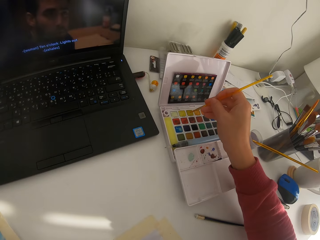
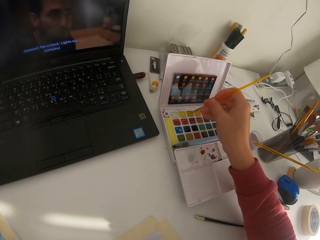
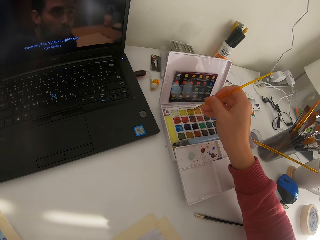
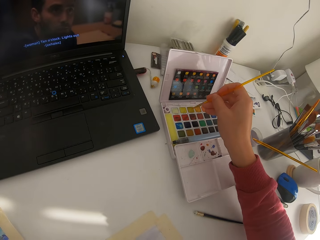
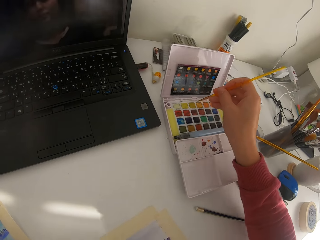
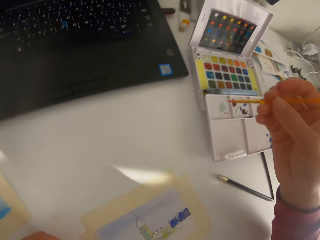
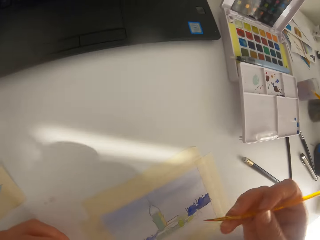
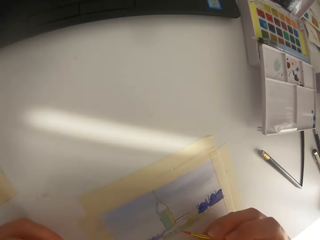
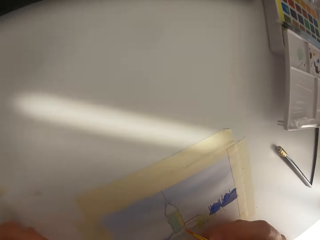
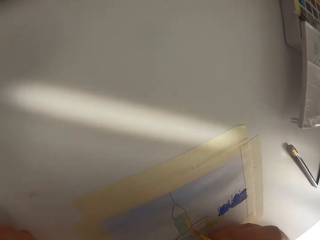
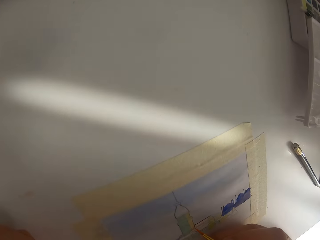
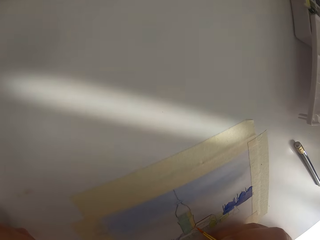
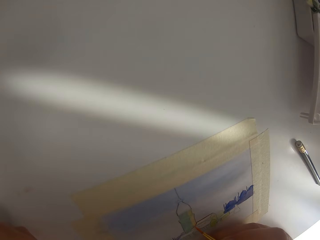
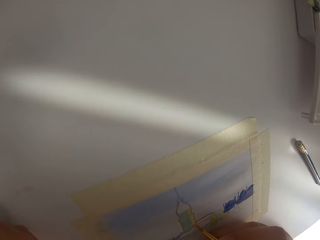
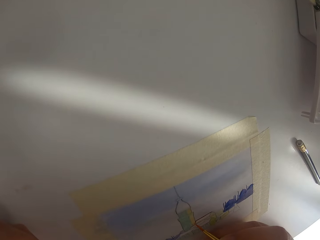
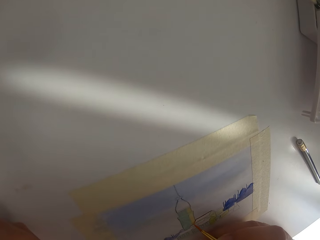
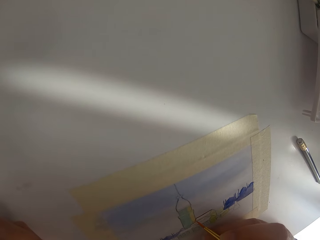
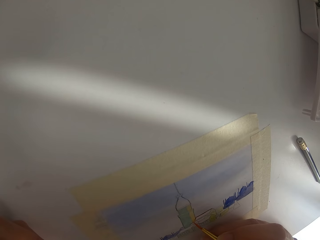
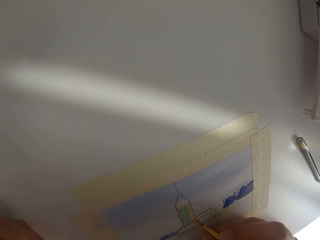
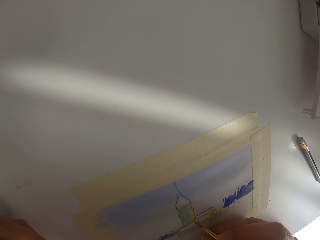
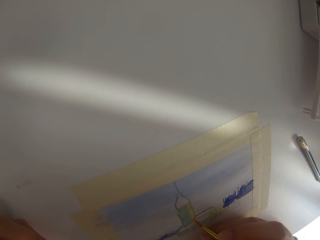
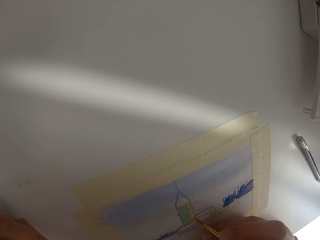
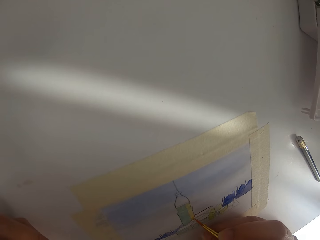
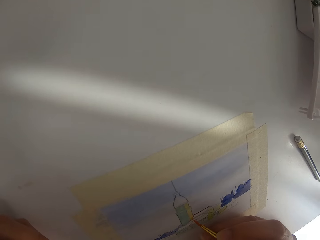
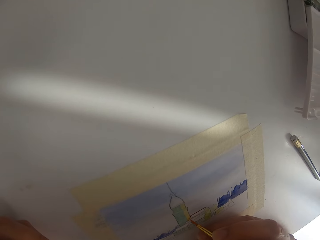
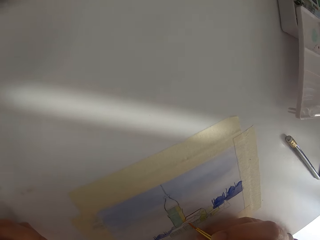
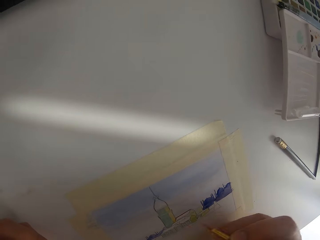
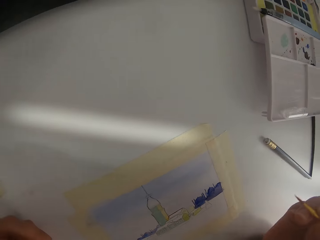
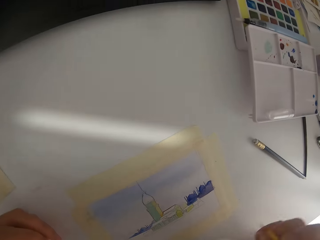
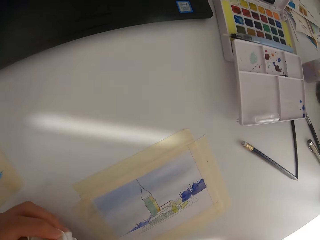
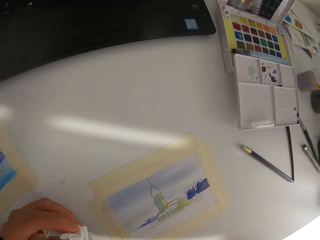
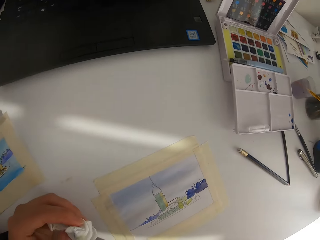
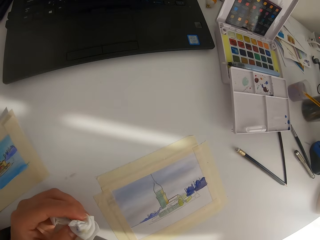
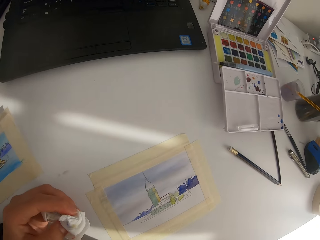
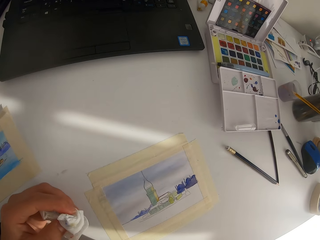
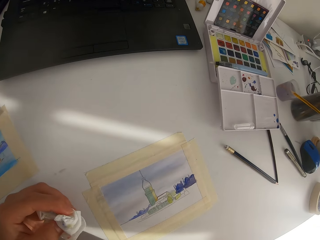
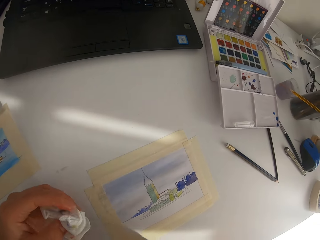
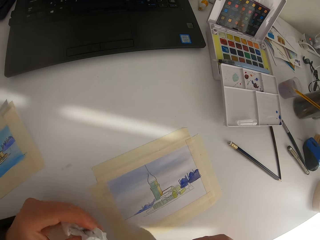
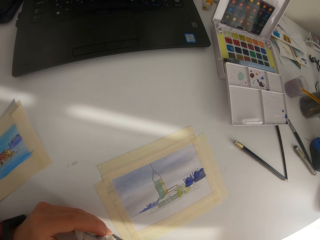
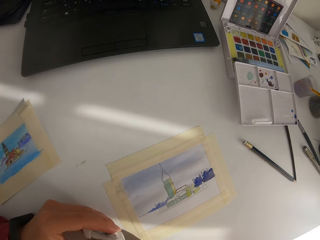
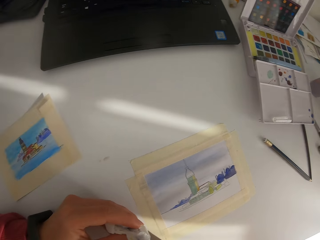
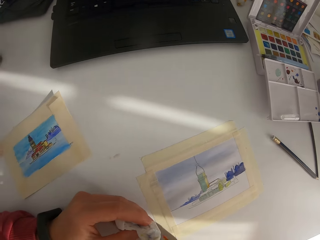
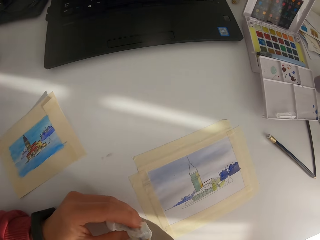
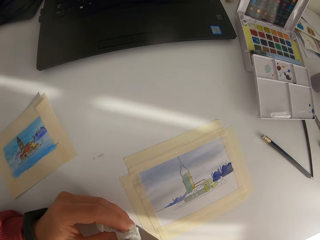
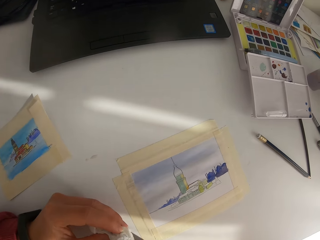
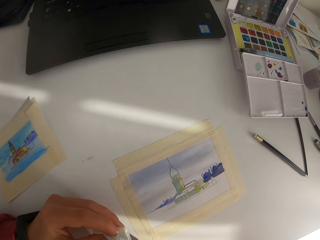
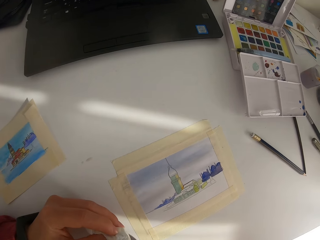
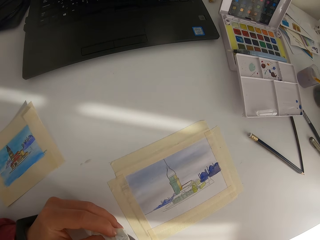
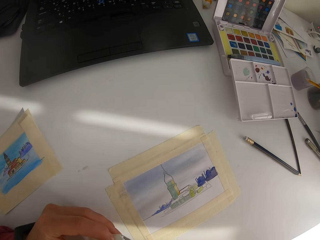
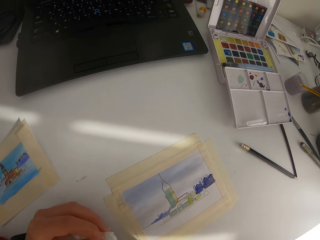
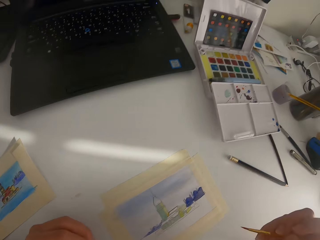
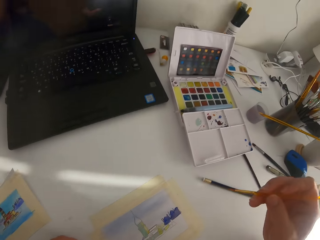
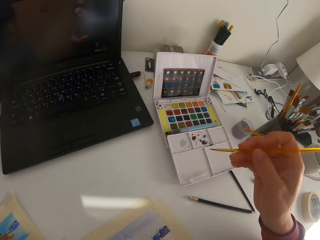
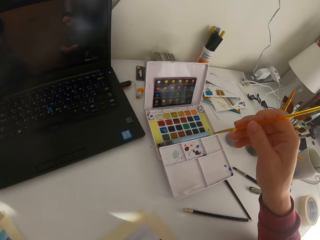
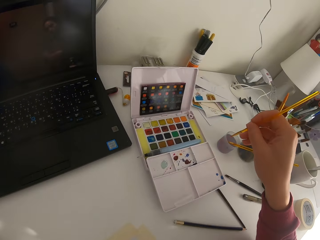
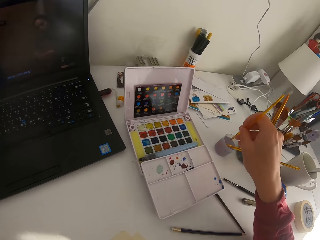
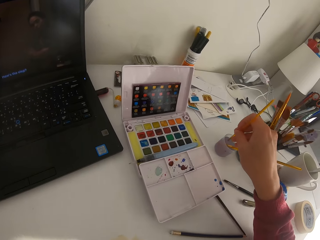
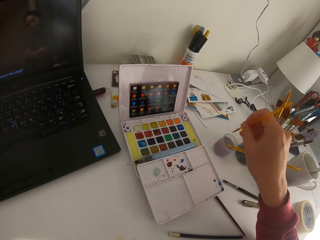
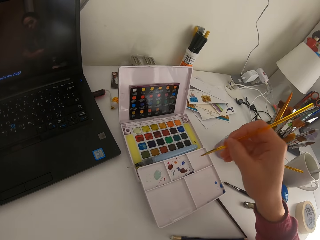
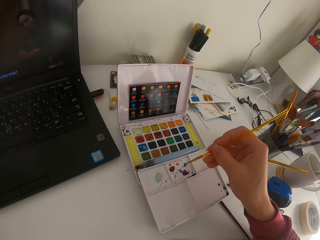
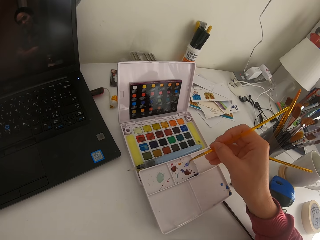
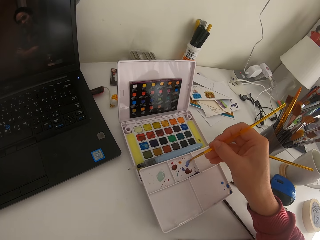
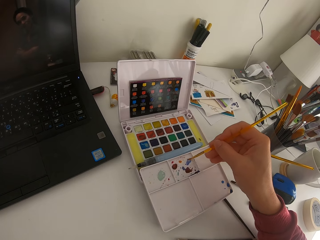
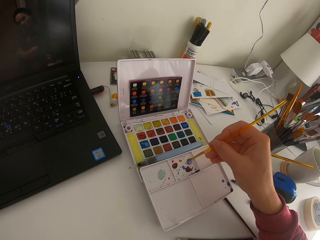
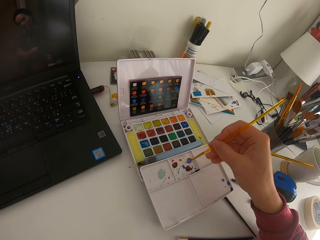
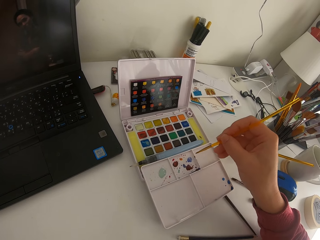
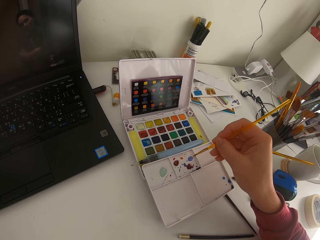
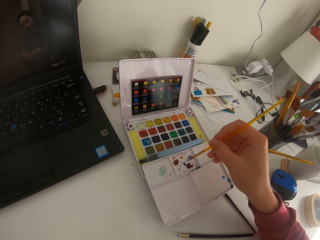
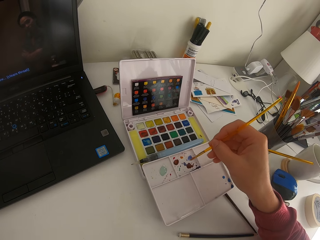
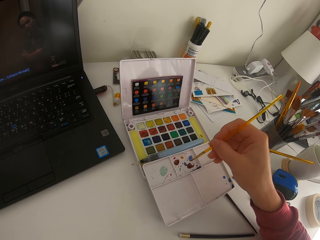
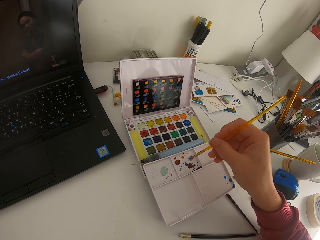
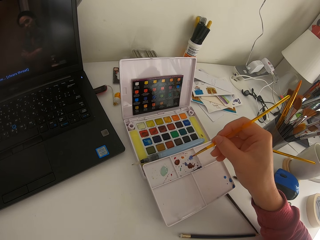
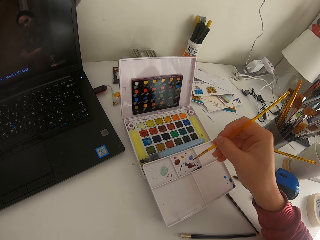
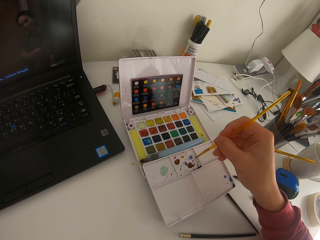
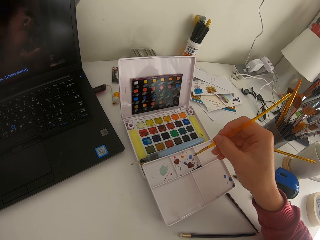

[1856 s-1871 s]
The camera wearer touches the solid watercolor with the paint brush. They paint on the paper. They pause painting. They wipe the paint brush on the tissue paper. They dip the paint brush in the ink.

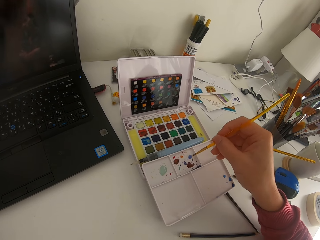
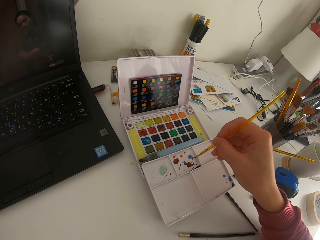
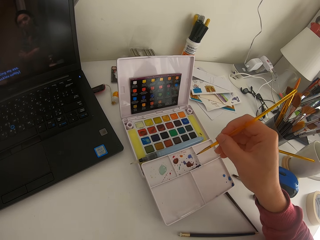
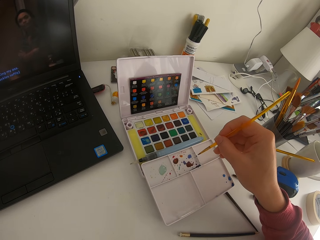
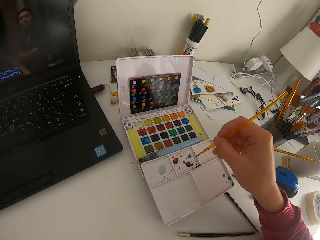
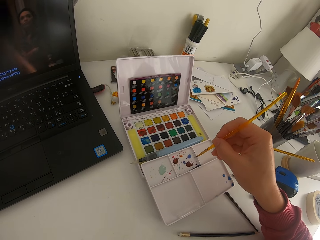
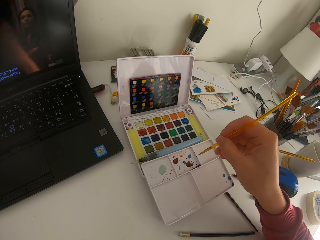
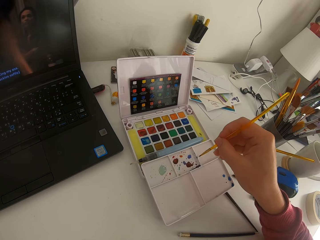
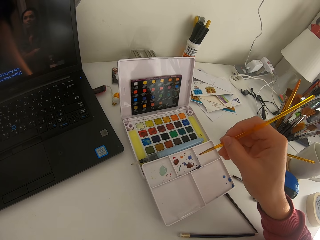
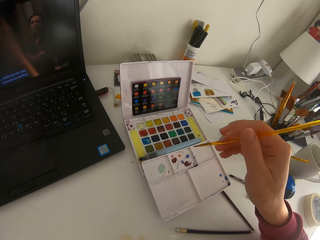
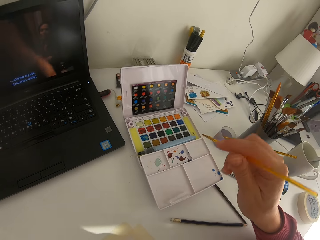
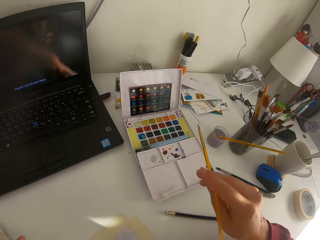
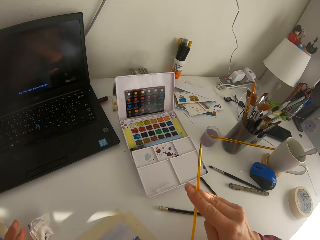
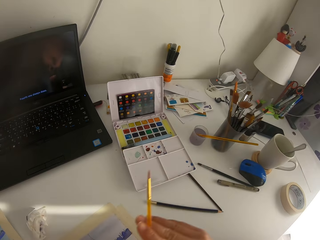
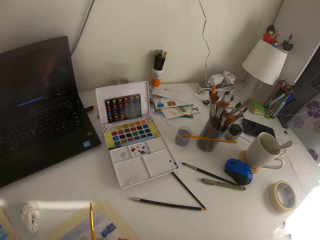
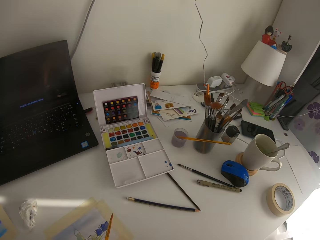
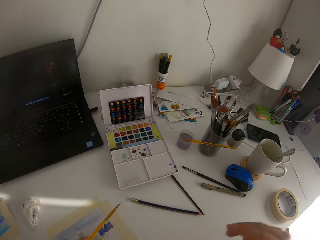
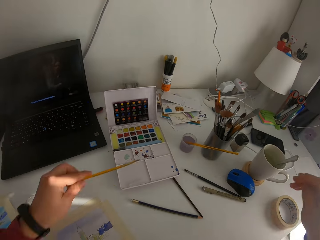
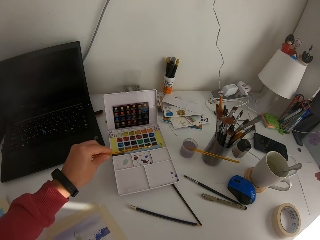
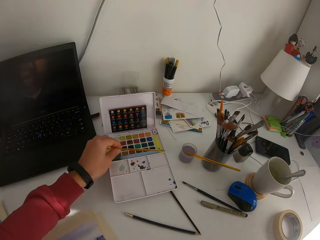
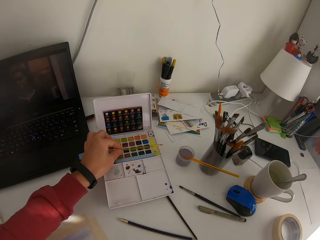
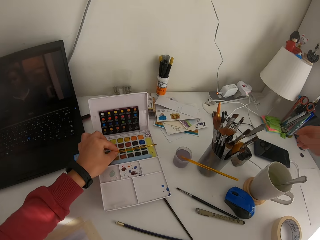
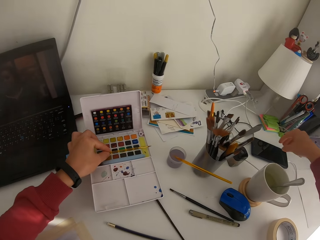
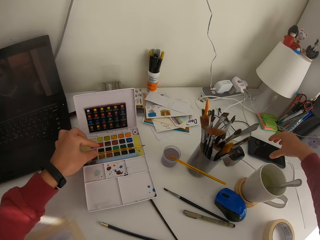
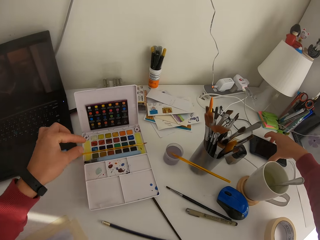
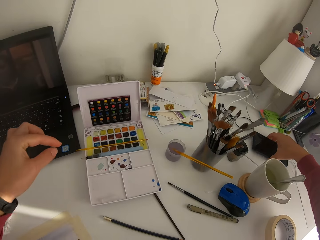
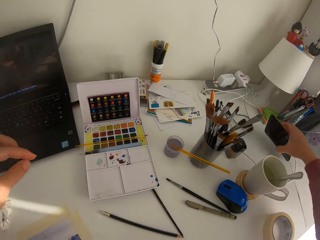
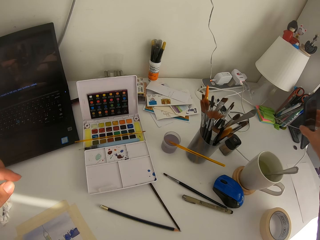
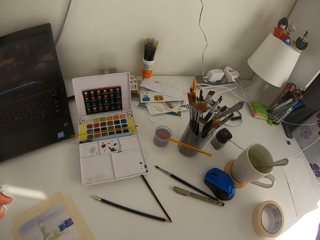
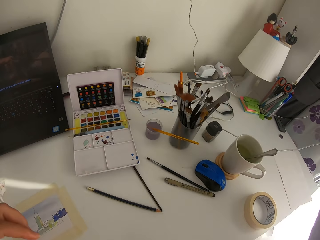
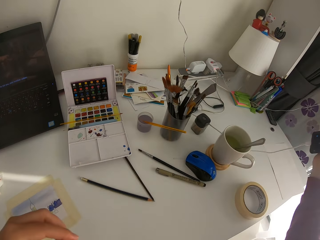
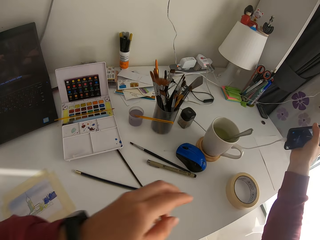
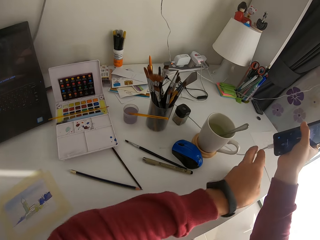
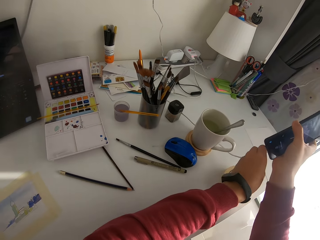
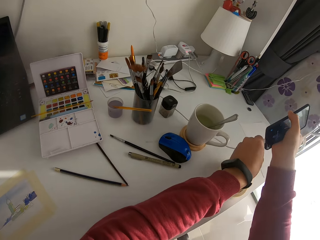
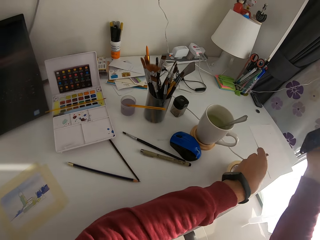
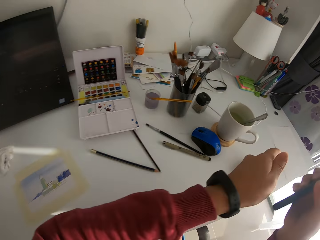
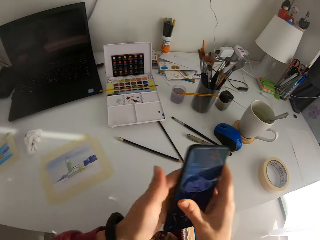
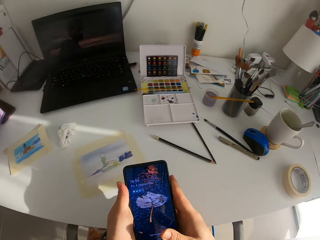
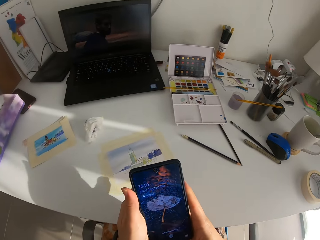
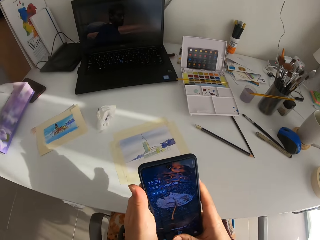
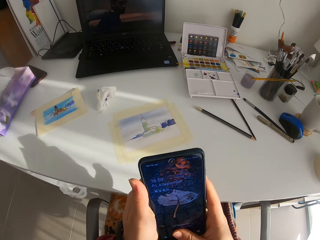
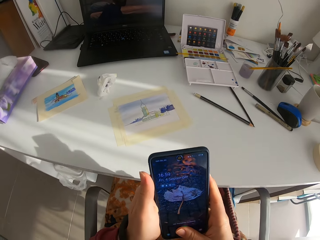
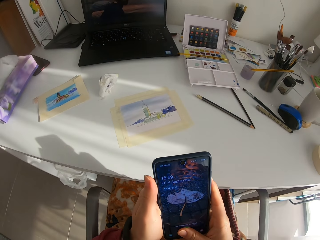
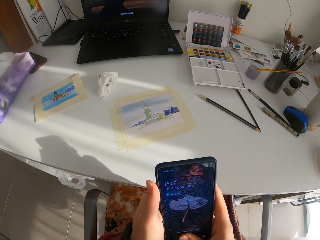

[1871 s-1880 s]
The camera wearer paints on the paint palette. He exchanges the paint into the left hand. He puts the paint brush on the solid watercolor. He picks the cell phone on the table. He is checking on his phone. He unplugs the charger on the cell phone.
